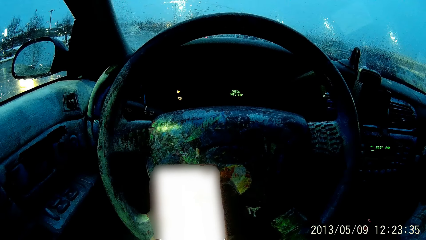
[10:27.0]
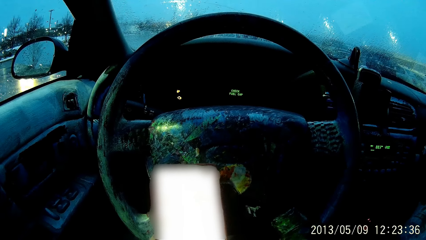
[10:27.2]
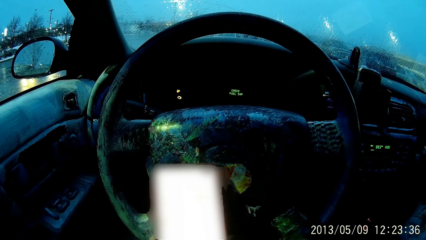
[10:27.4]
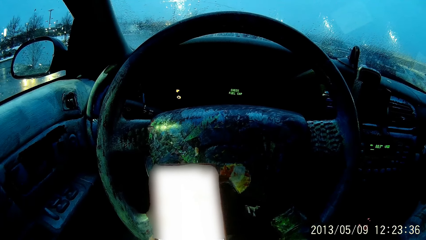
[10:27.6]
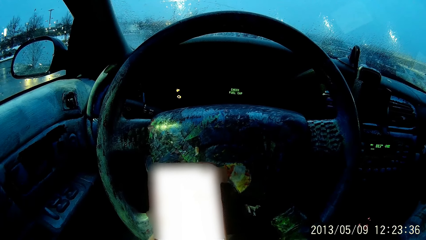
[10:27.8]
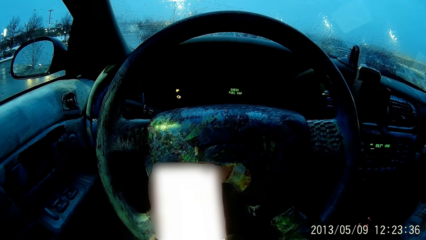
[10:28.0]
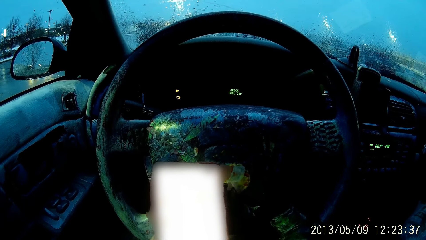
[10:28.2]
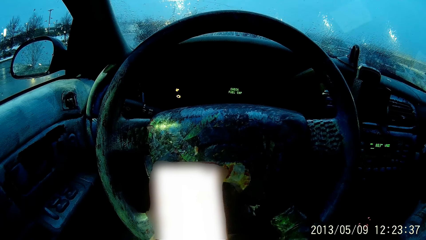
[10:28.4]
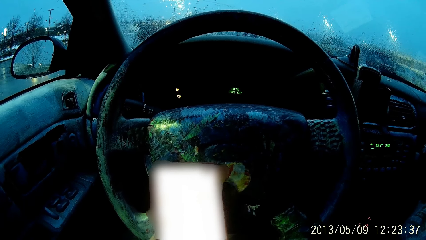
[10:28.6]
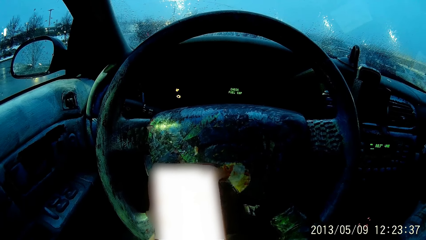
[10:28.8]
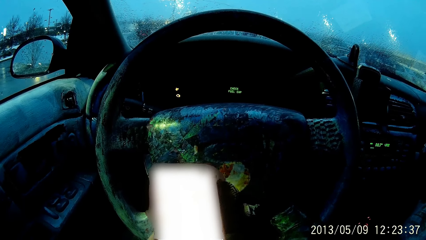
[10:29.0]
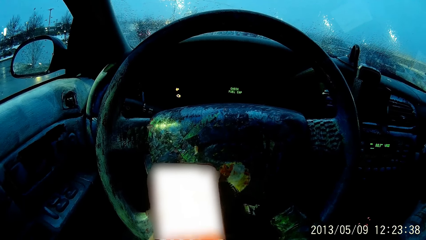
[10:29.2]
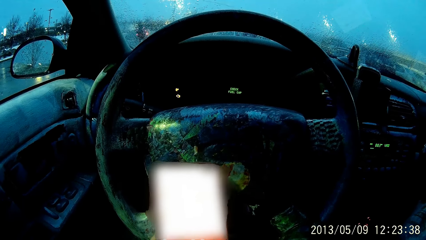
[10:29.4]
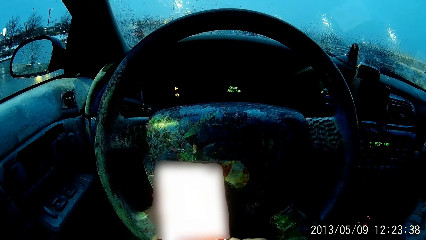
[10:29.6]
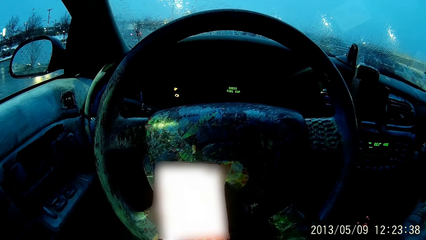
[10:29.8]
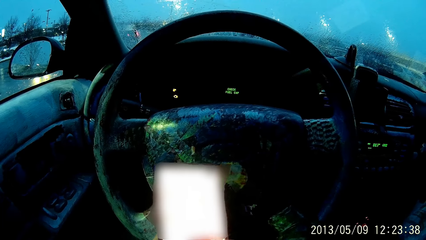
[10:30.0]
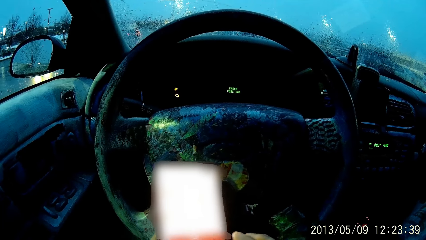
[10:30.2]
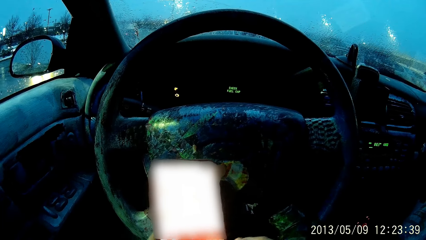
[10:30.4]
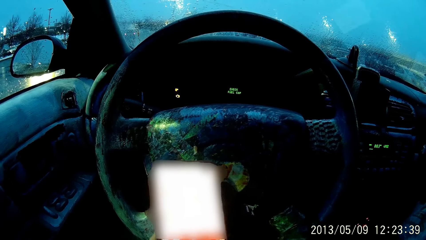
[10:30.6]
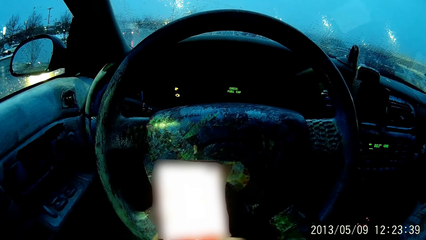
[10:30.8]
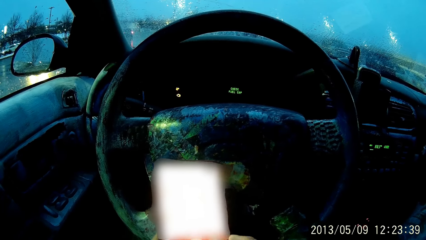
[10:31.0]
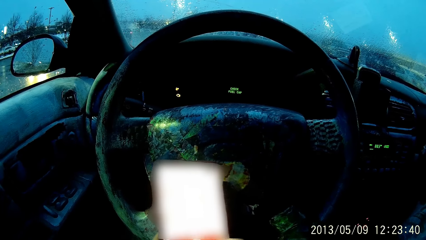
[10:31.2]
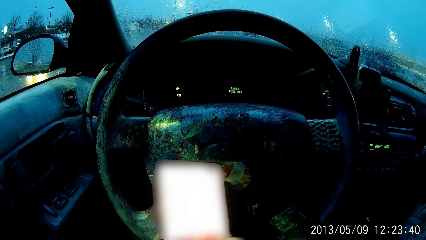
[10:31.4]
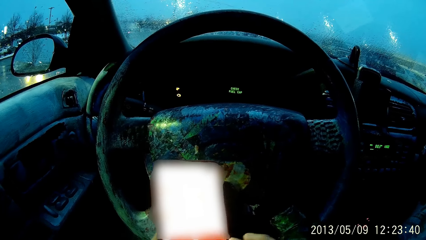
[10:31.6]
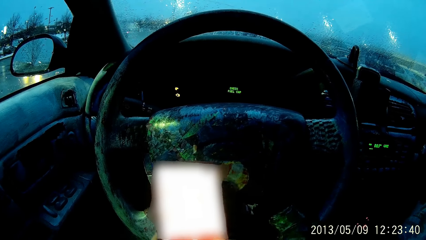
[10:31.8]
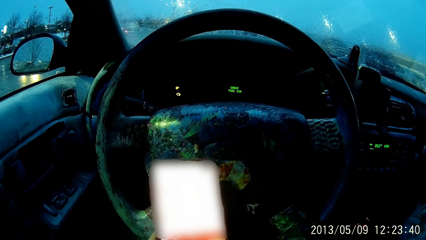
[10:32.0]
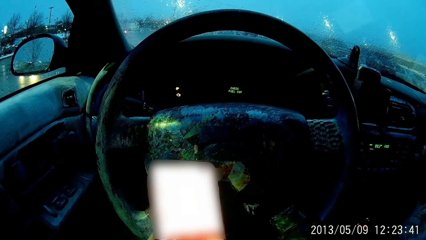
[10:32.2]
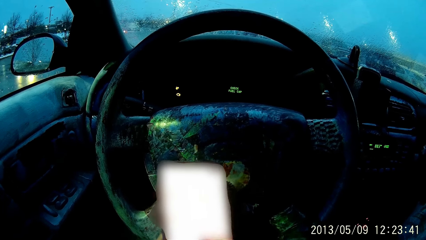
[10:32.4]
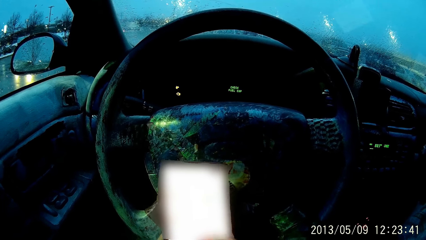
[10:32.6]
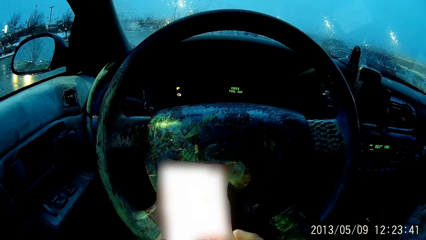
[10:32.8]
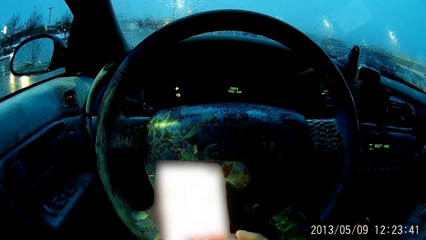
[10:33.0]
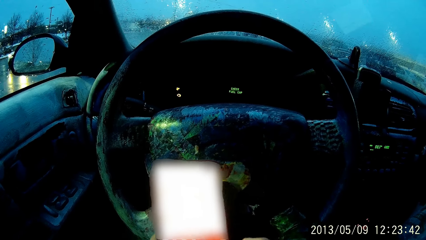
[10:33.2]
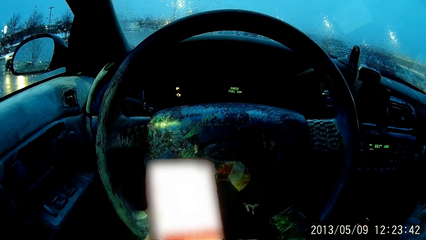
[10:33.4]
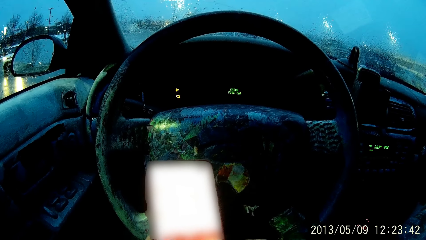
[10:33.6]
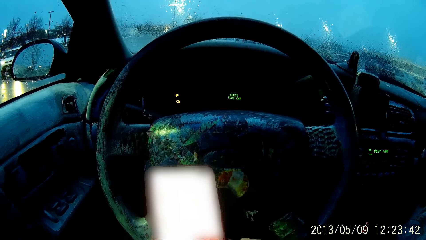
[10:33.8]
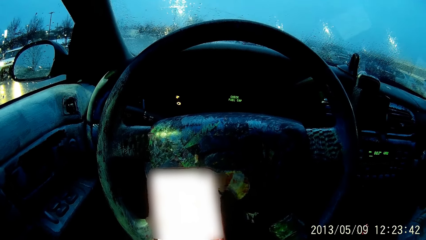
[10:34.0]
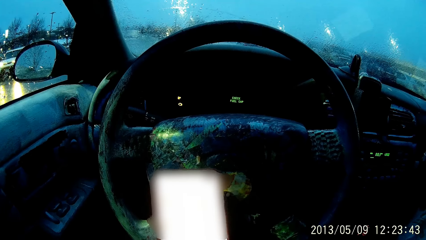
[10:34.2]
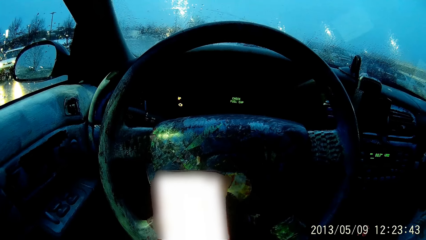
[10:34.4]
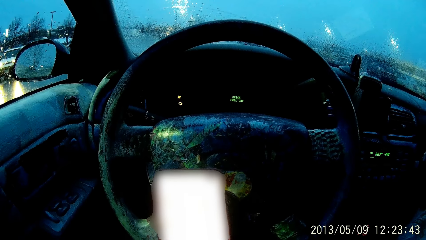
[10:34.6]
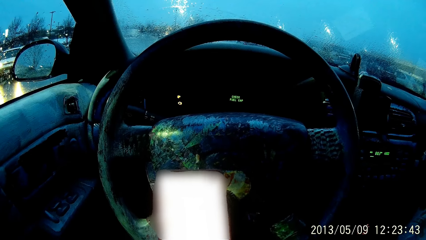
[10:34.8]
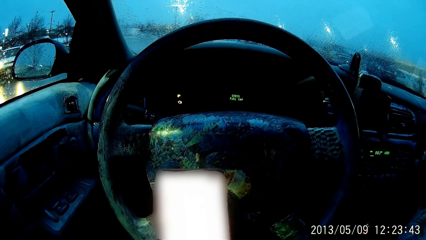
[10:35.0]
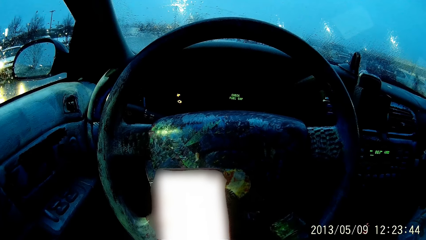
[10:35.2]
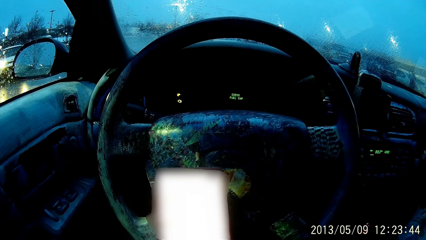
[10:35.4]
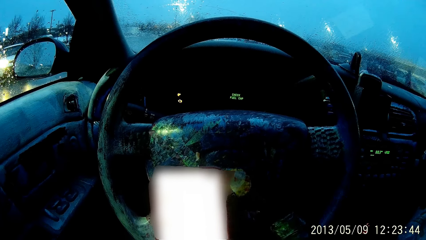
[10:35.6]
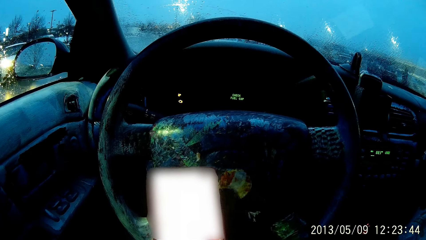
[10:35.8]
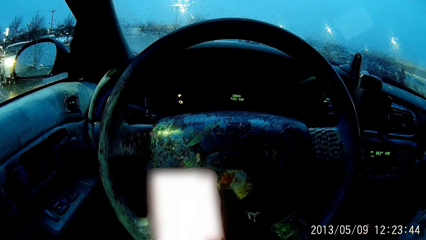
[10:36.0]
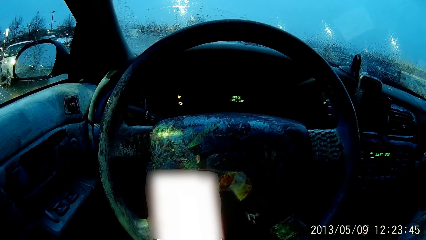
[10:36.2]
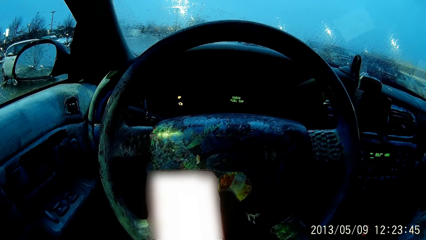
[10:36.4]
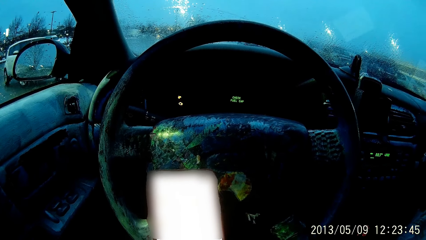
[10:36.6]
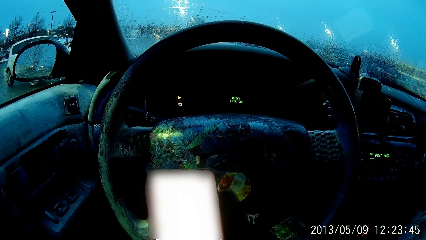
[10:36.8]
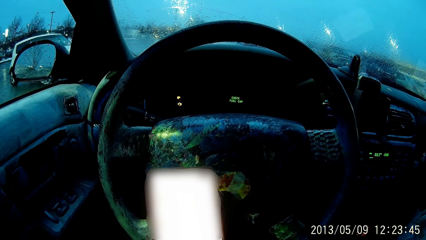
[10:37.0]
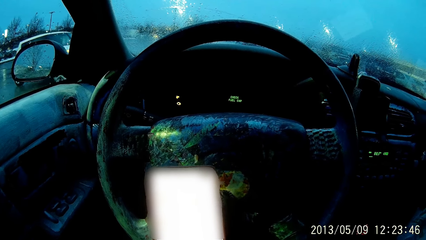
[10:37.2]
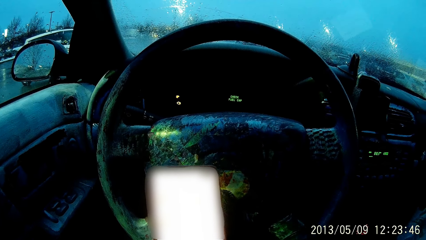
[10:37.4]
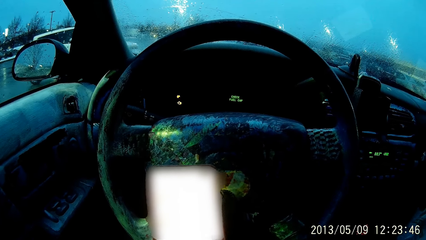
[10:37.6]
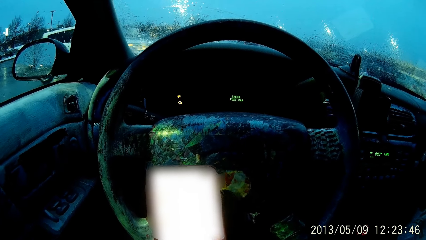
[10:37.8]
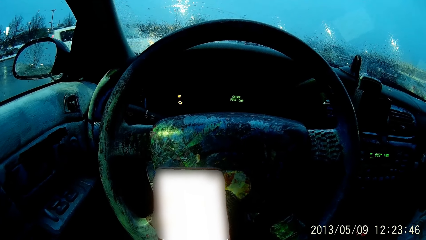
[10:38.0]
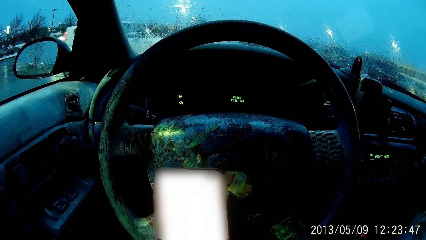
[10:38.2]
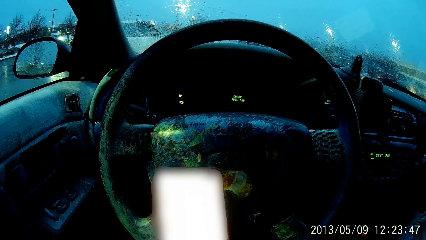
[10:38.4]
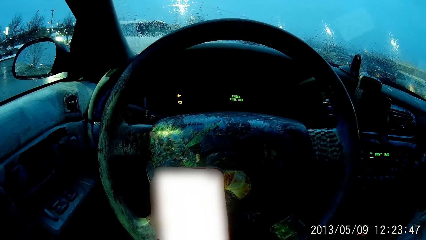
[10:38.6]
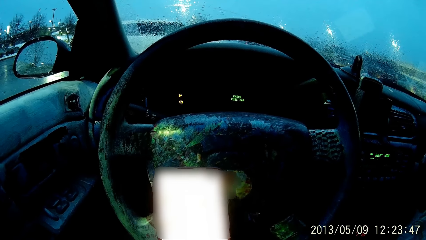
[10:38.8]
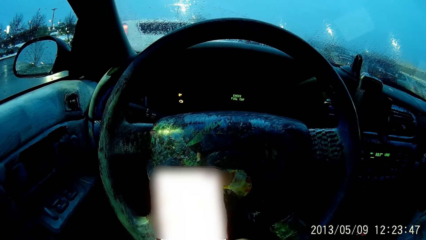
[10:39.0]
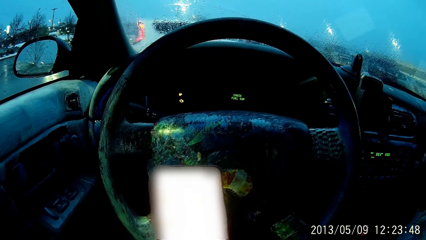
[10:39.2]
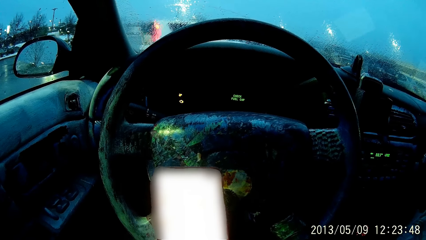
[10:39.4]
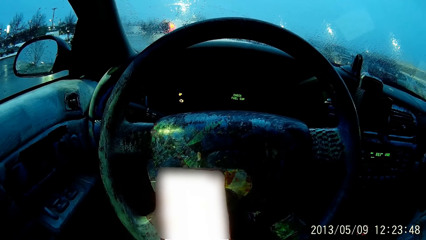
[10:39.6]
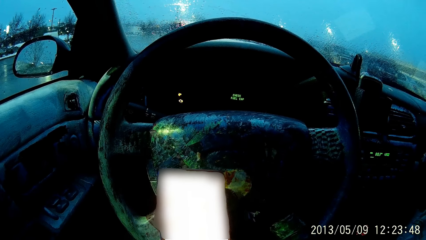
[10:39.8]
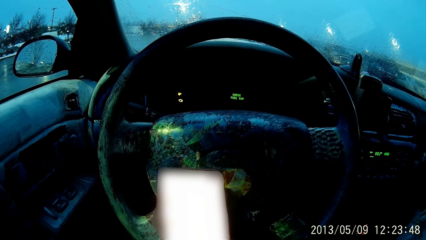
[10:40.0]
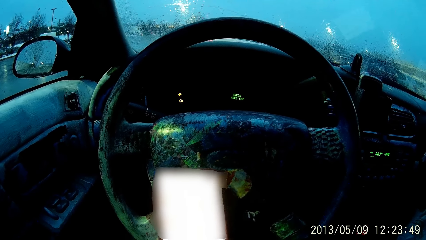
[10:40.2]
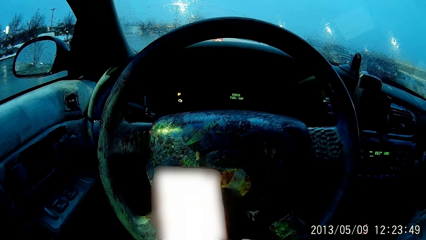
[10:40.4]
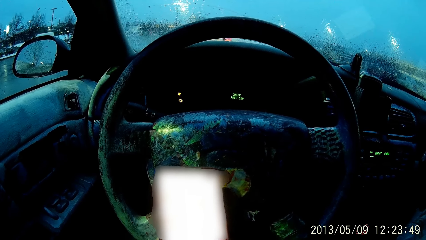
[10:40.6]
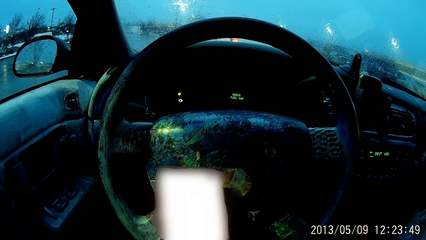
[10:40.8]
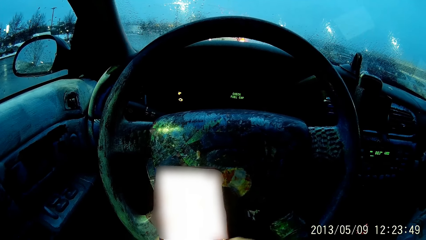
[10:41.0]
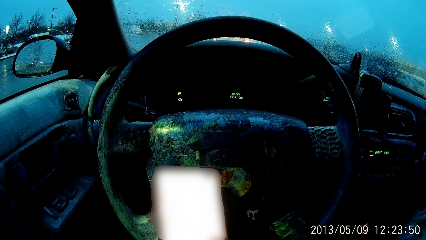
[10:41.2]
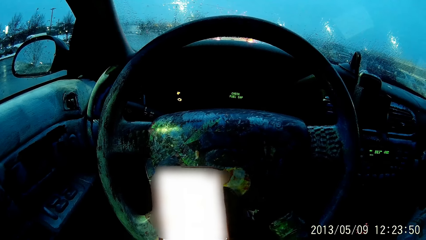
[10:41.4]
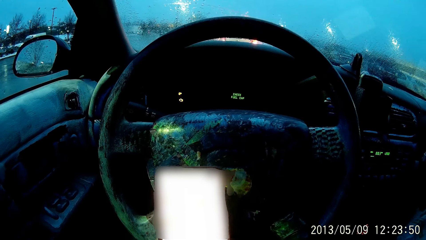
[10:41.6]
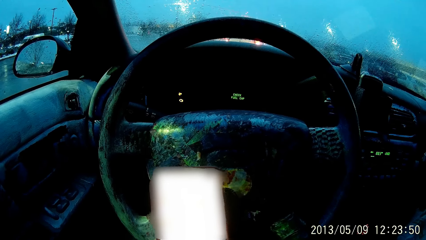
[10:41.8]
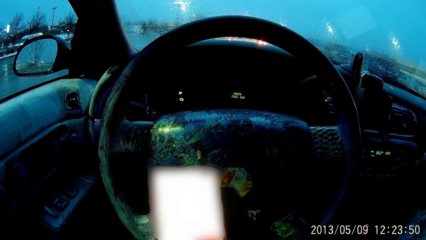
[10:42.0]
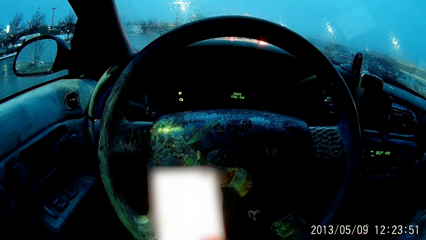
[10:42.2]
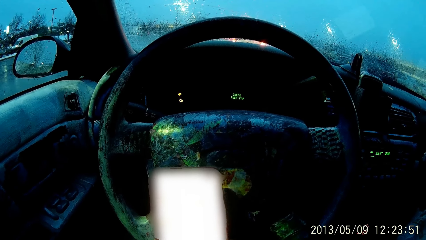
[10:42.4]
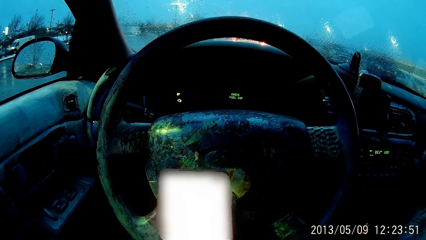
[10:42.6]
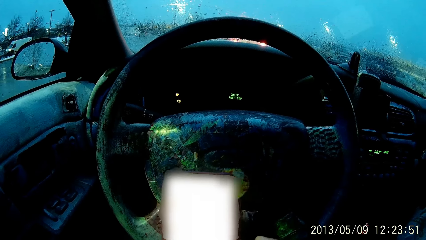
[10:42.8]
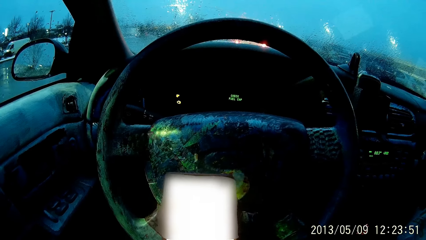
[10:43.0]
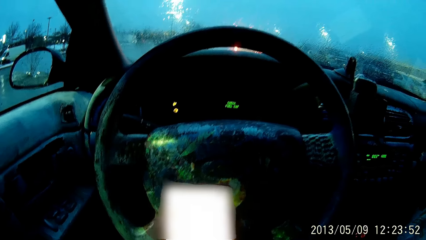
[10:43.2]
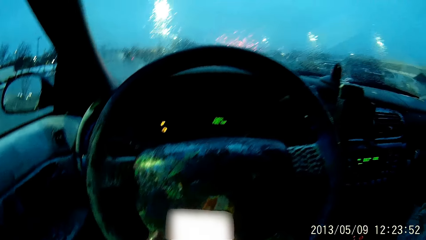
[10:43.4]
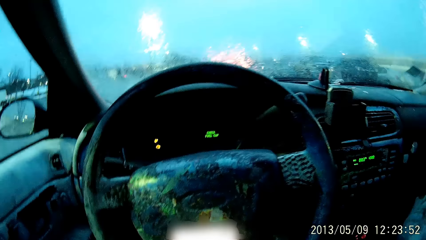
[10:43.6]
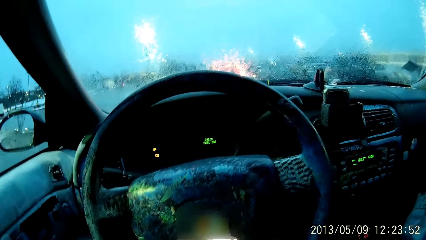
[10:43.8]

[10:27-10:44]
The camera wearer looks at the phone.
